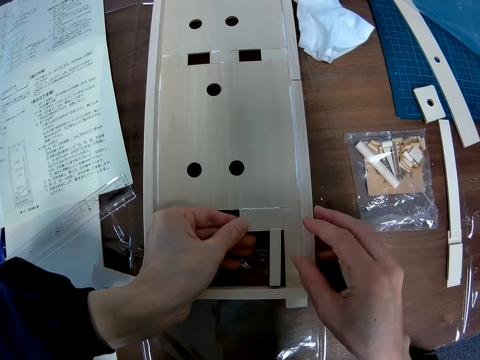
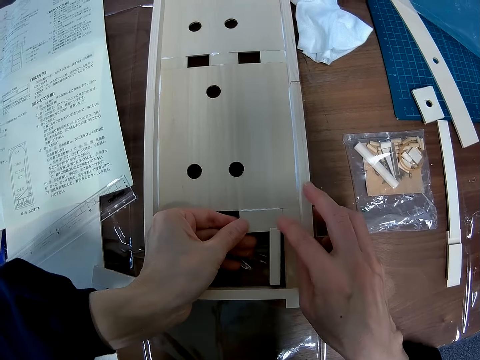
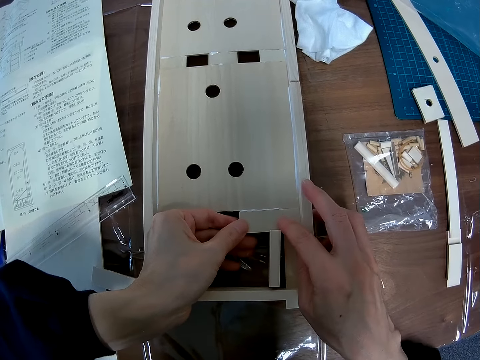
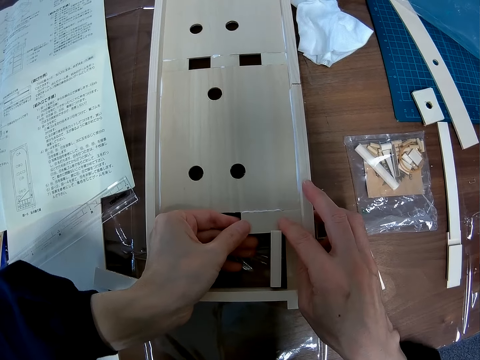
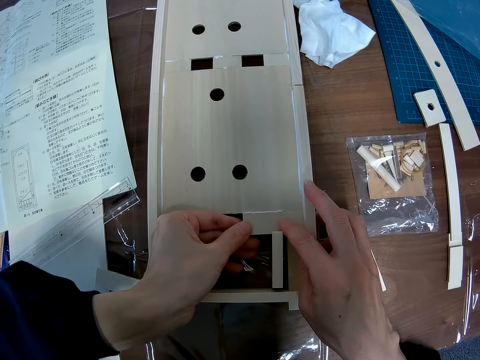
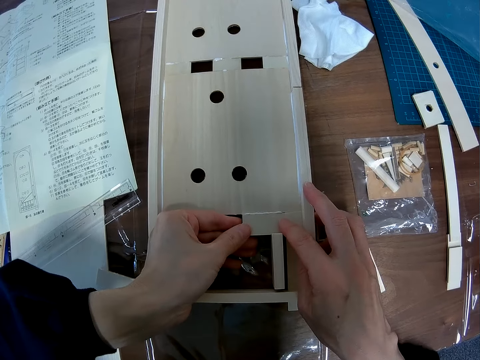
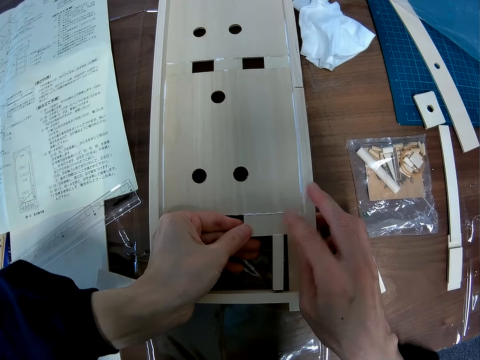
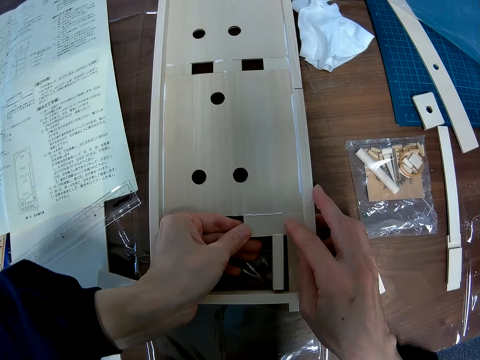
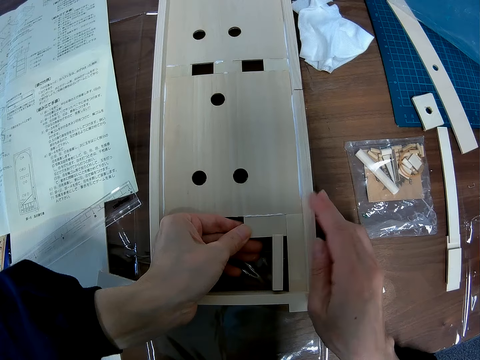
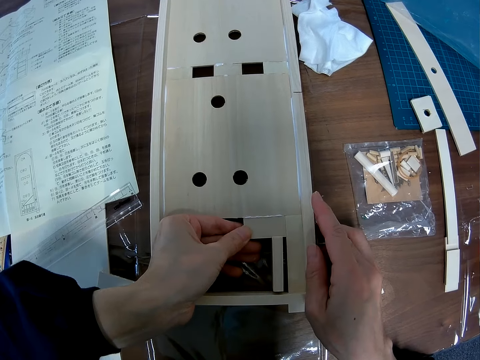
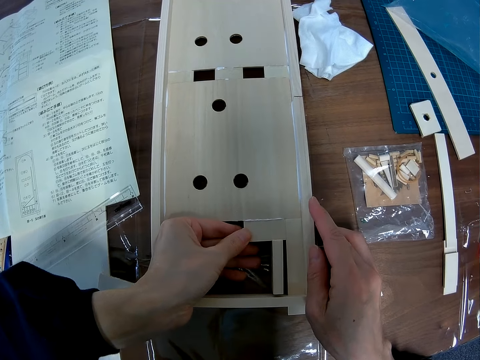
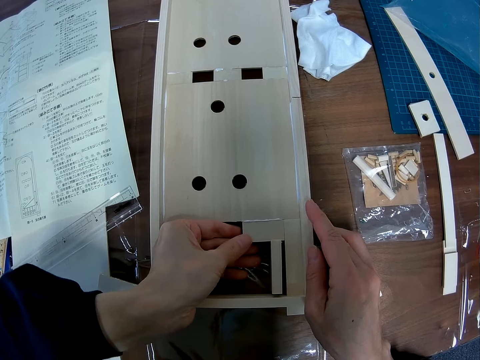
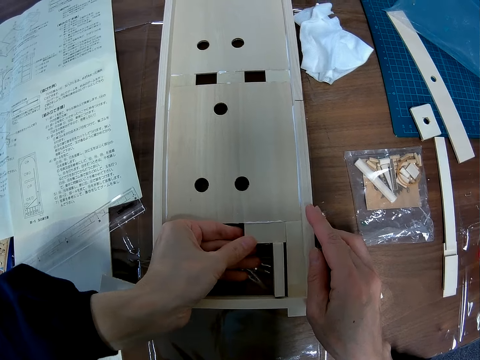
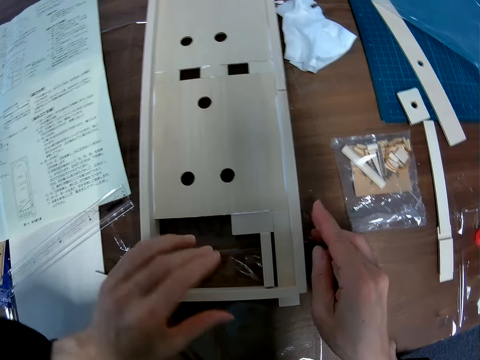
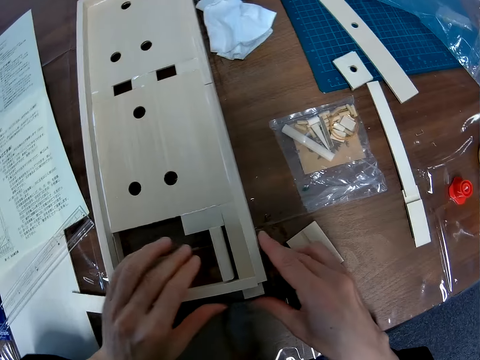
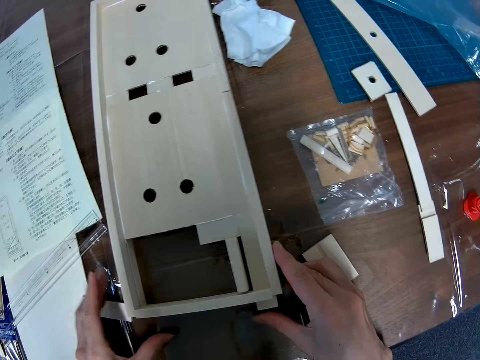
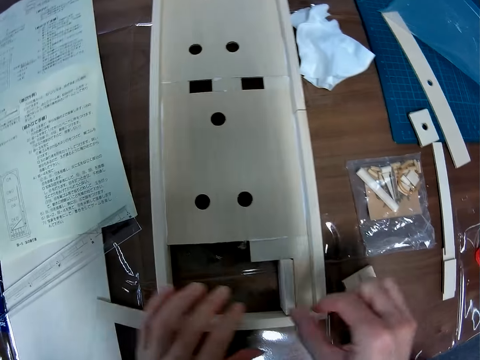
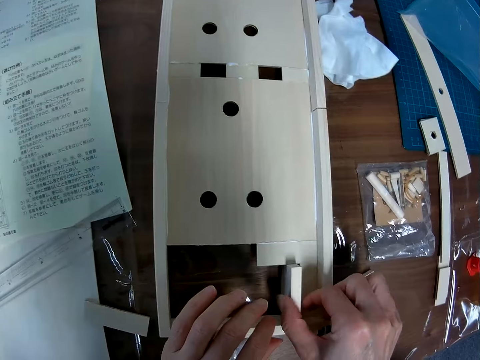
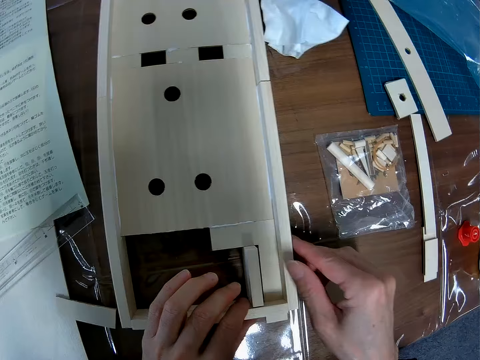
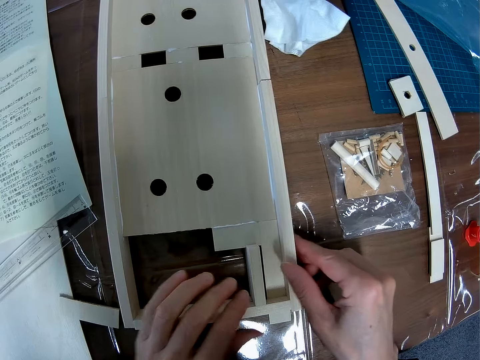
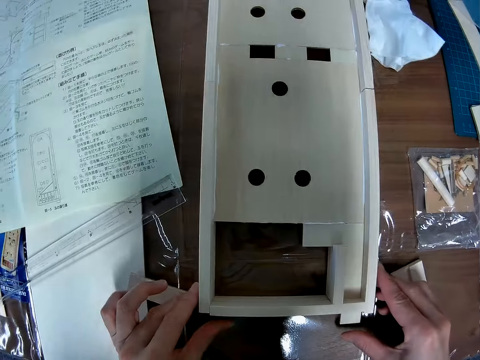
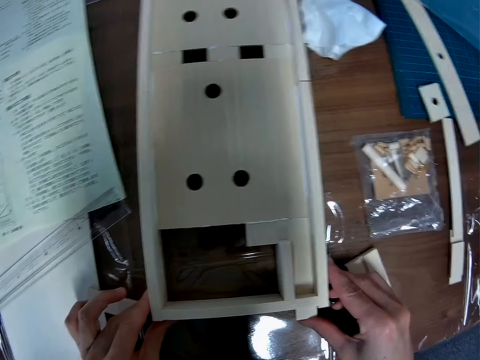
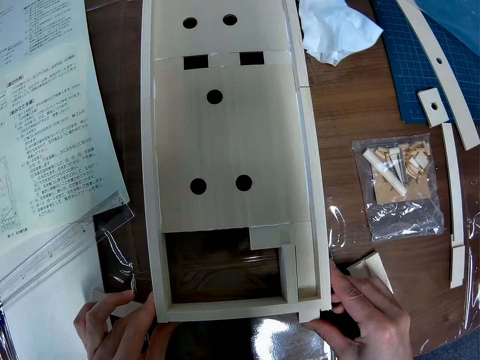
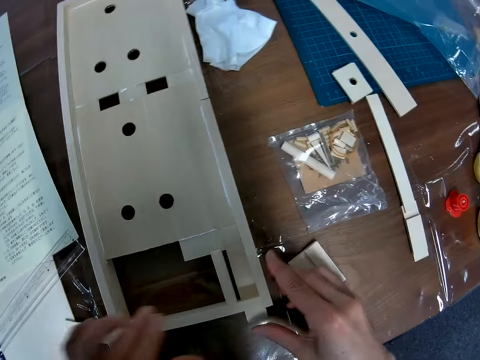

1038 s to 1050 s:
The camera wearer touches the pieces on one end of the wooden mechanical model.

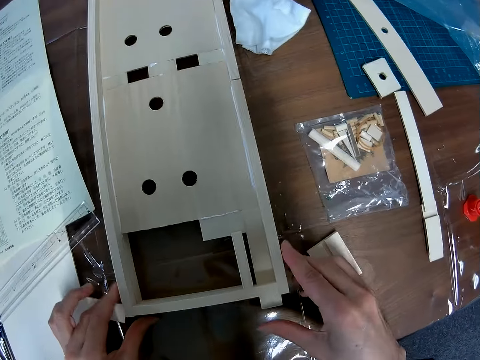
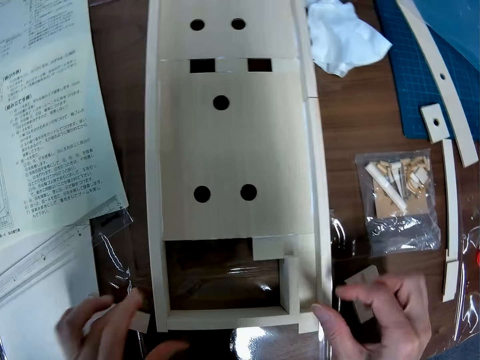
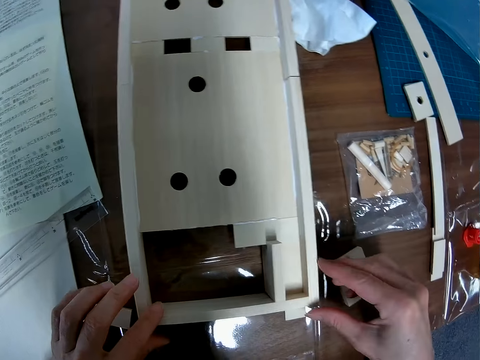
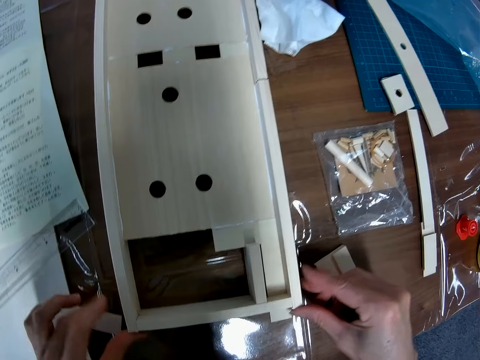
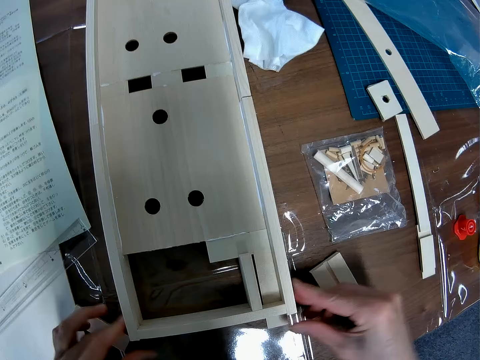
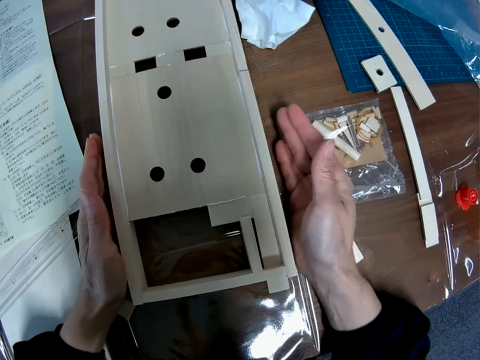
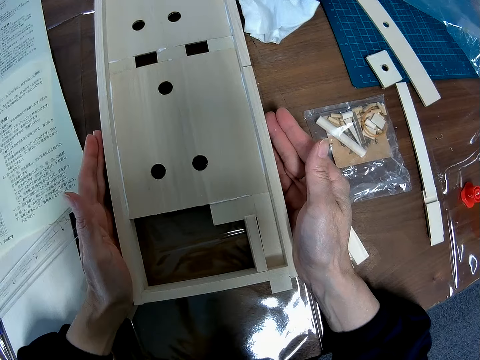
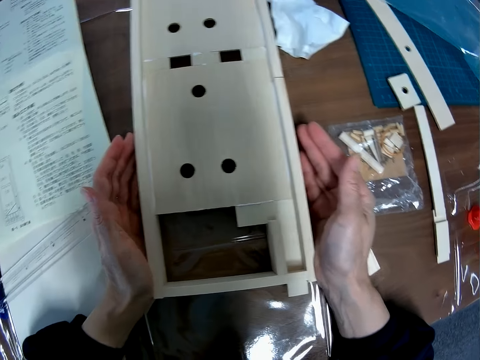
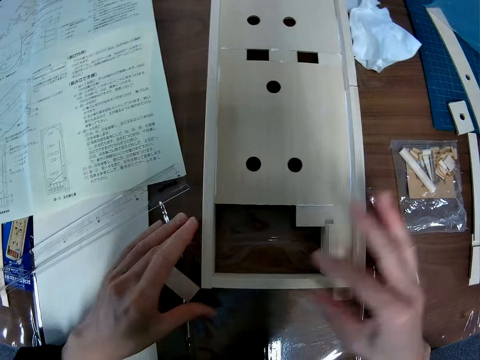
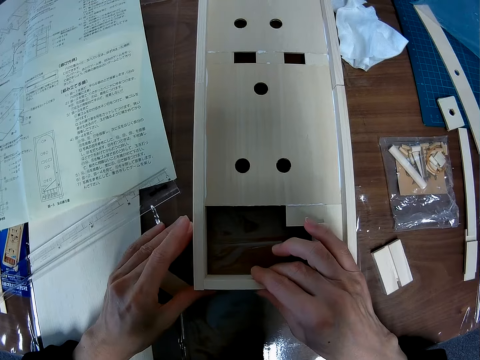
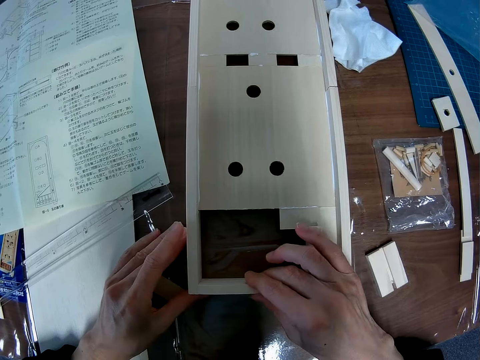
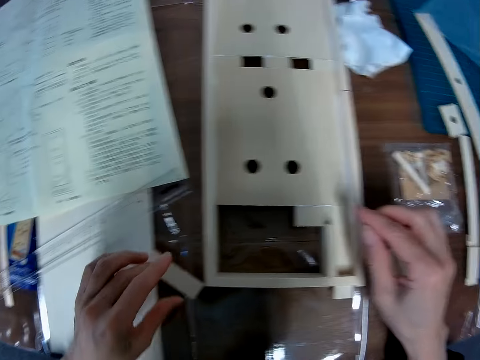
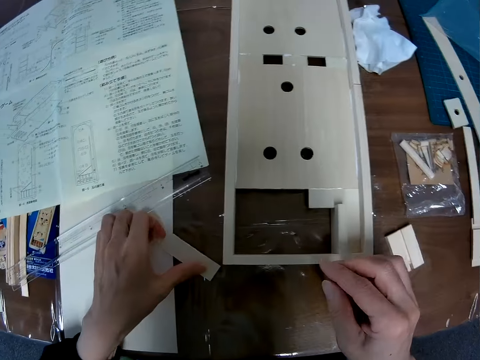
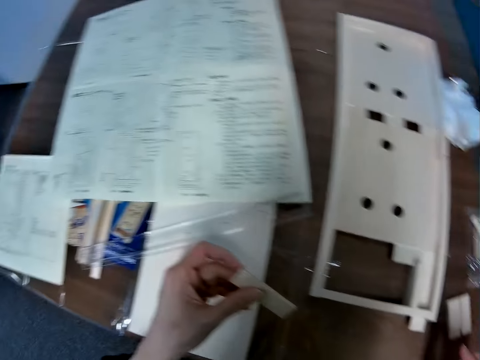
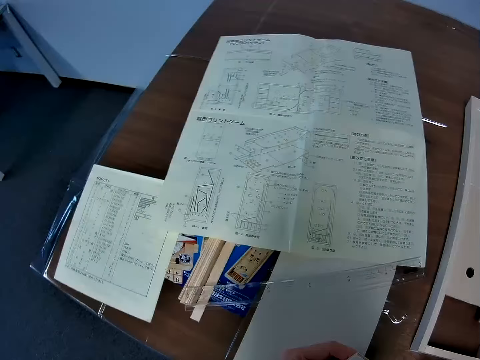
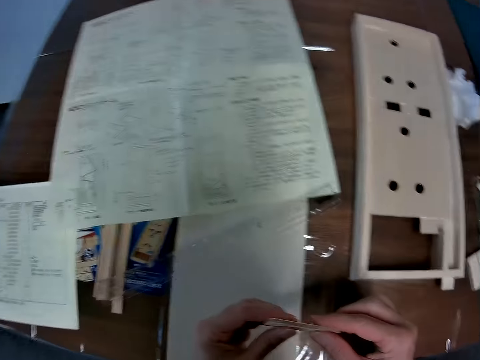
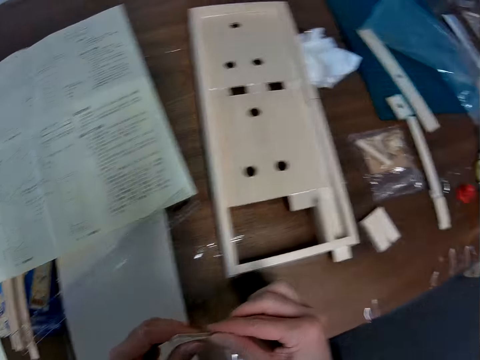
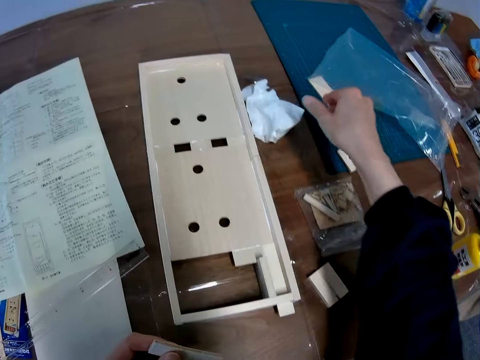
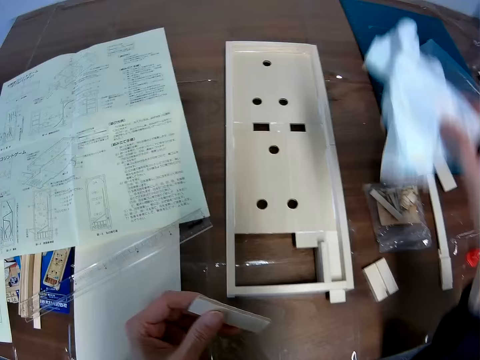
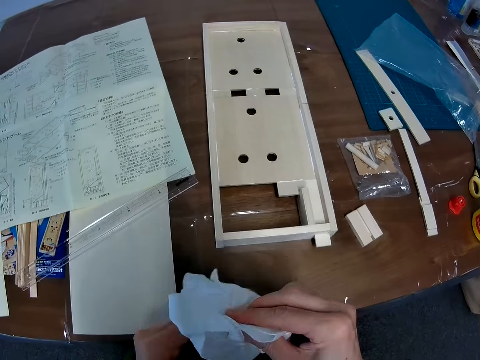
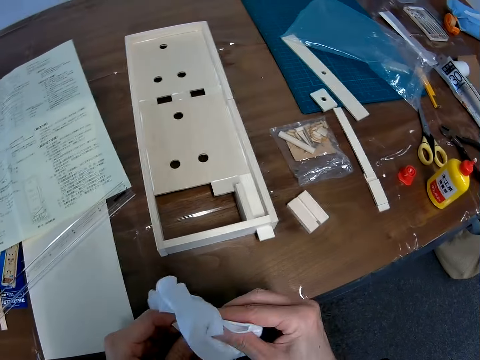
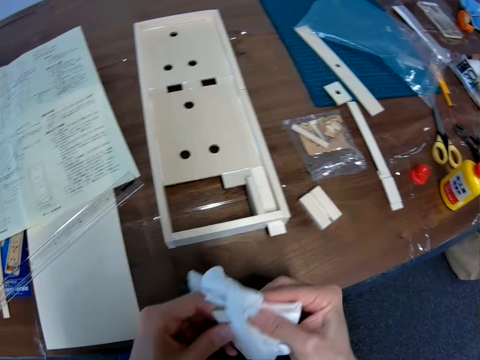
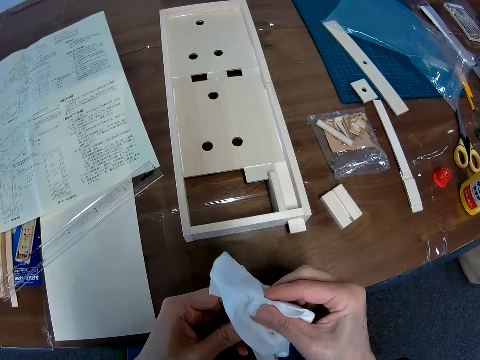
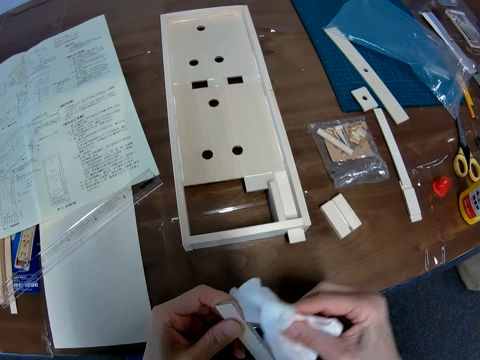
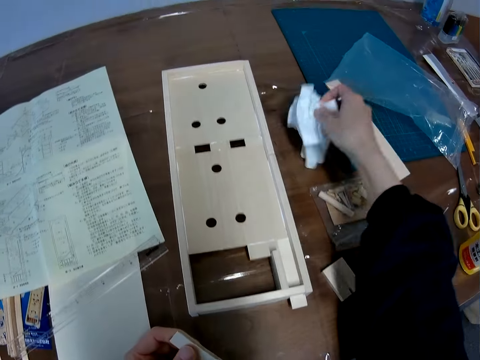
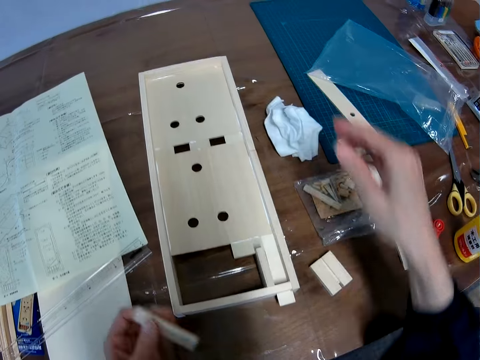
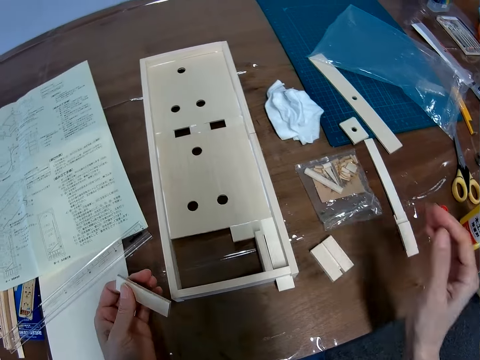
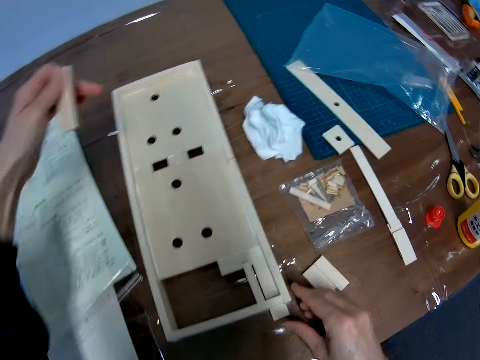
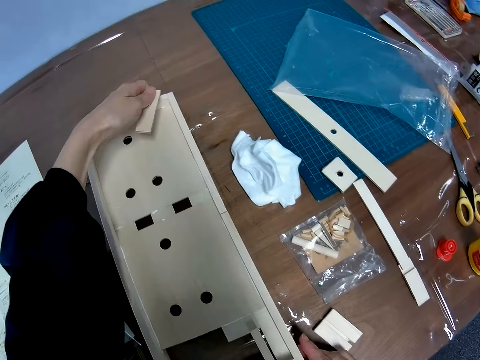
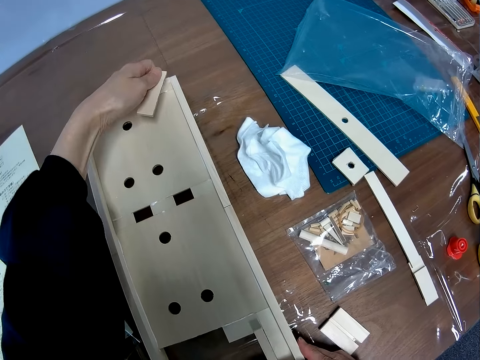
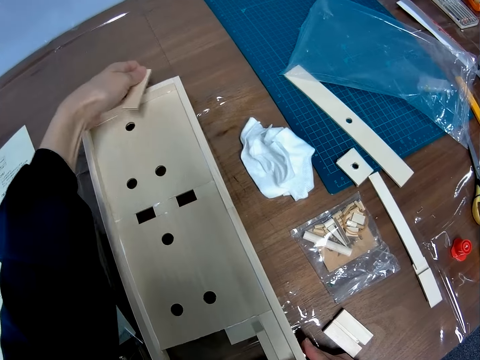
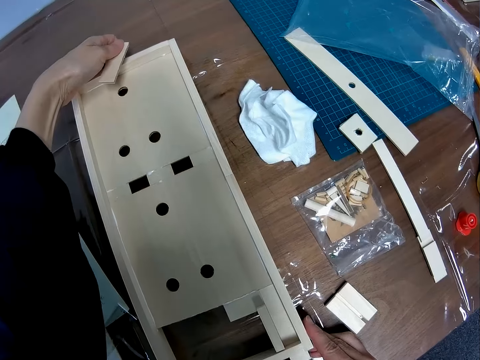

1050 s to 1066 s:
The camera wearer presses the sides of the wooden mechanical model with his hands again. He touches the pieces on one end of the wooden mechanical model with his hands. He picks up the other piece of the sheet from the table. He glances at the blueprint. He picks up the cloth from the table again. He wipes the piece with the cloth. He drops the cloth on the table. He touches the sides of the wooden mechanical model. He fixes the woodcraft.
